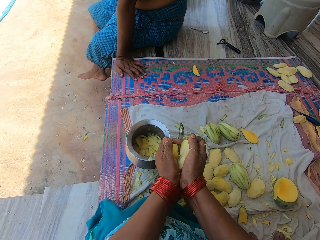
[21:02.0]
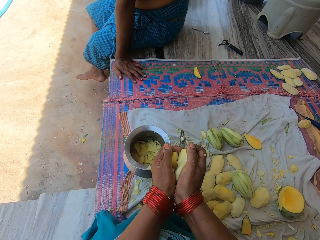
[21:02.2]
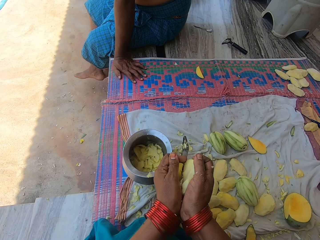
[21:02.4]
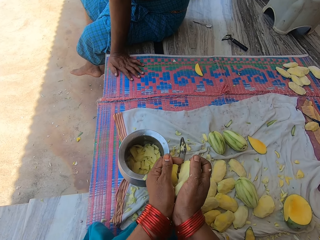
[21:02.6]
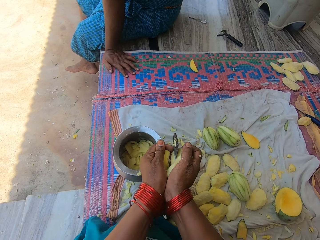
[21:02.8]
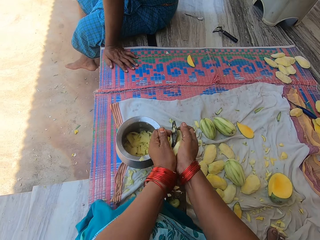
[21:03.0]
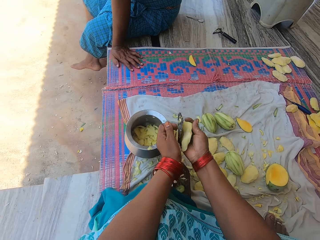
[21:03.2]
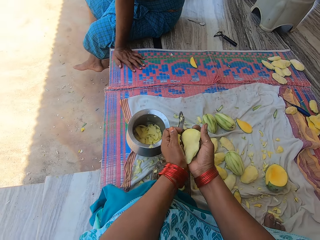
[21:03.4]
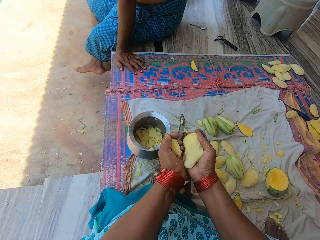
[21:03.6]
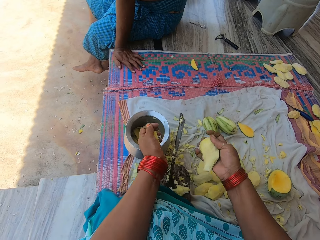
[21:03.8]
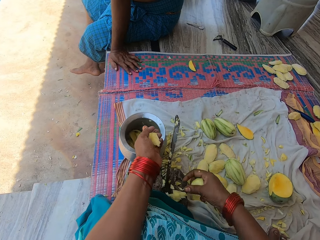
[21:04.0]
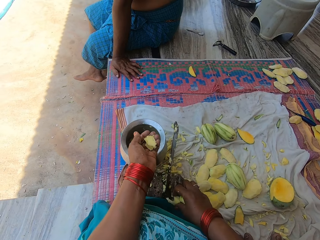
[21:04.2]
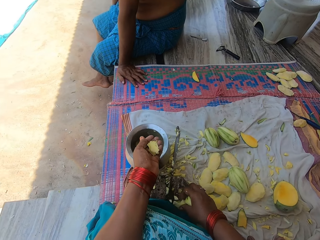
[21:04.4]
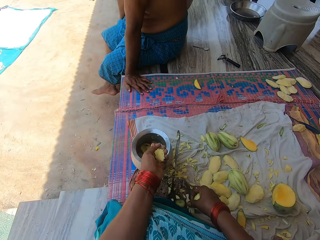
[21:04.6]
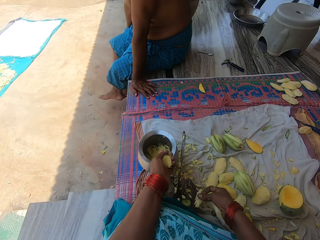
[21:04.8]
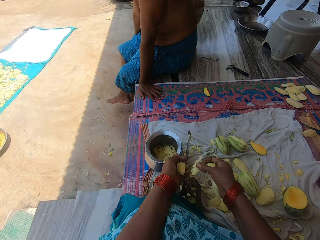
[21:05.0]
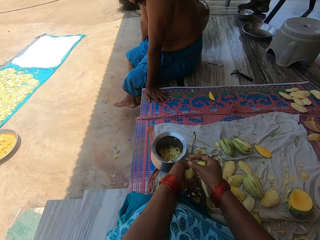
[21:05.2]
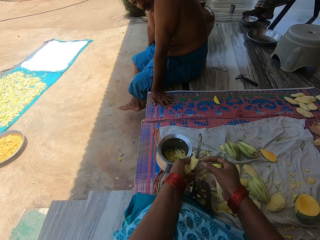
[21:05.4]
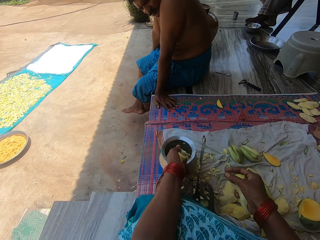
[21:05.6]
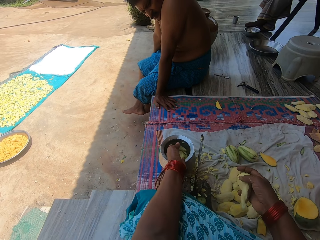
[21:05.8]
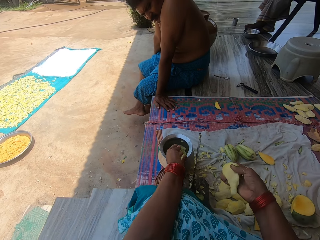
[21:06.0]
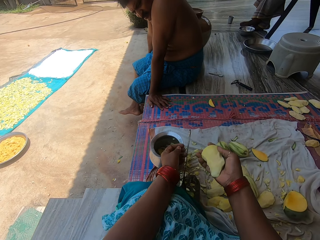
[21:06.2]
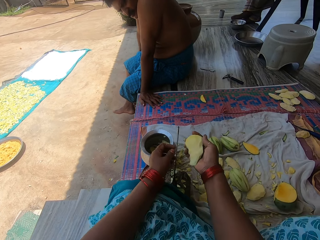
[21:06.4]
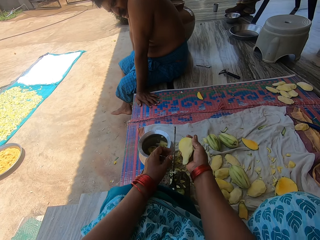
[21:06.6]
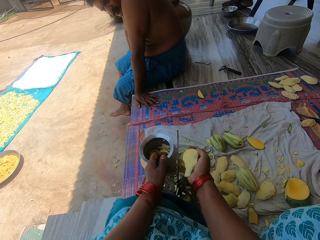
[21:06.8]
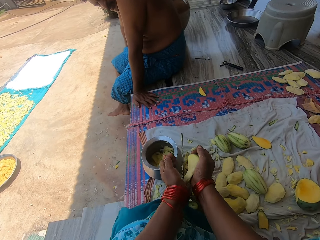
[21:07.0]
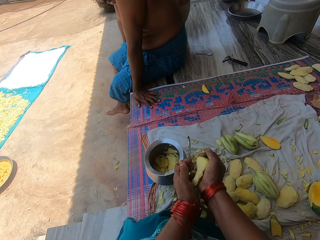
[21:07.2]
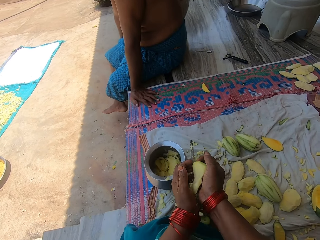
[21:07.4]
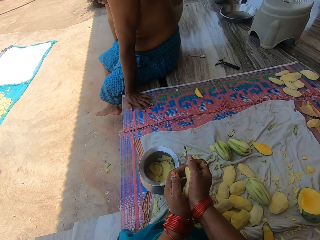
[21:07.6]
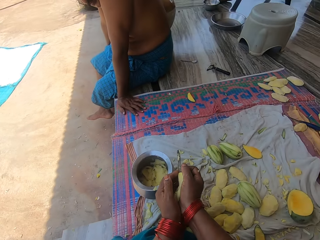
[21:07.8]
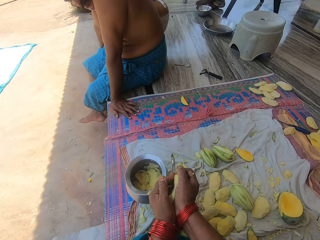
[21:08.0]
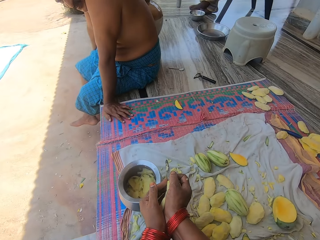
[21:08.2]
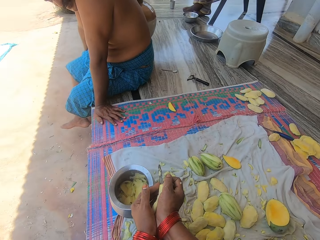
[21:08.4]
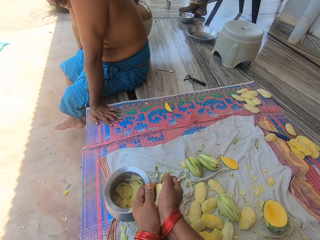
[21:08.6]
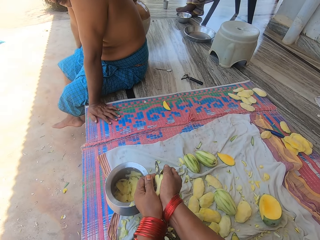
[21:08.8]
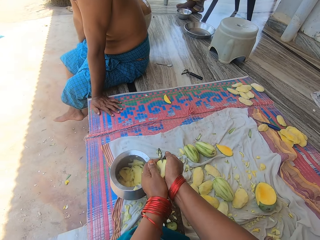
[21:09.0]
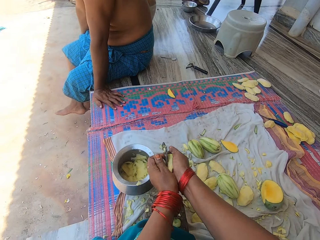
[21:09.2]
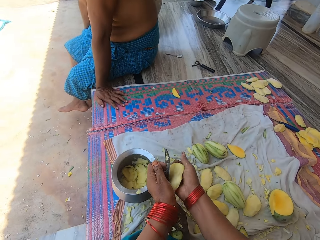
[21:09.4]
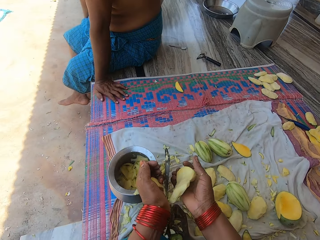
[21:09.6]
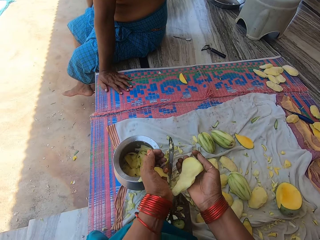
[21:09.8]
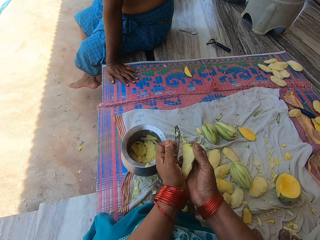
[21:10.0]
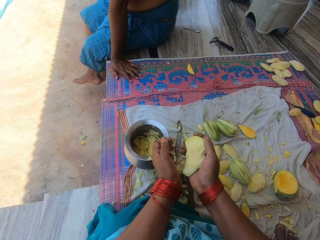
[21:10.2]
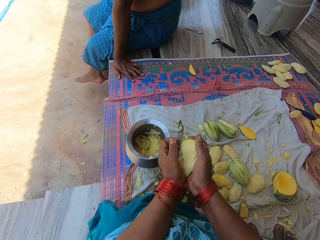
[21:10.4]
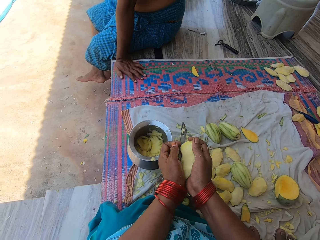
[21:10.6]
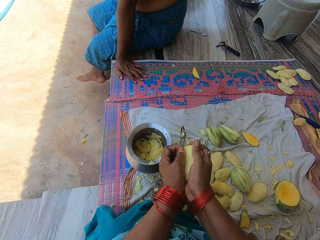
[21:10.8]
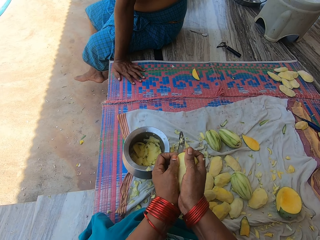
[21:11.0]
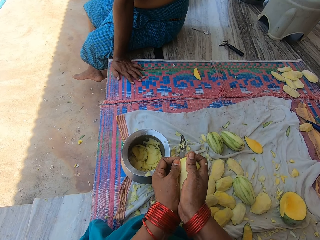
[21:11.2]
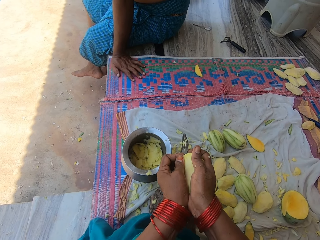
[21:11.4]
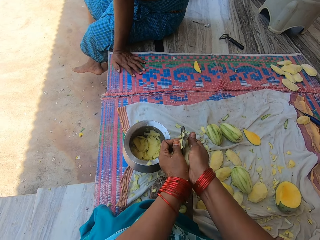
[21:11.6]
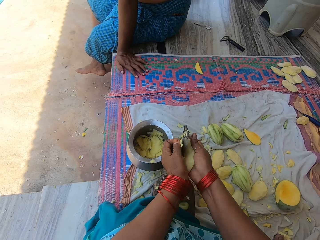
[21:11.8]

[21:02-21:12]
The camera wearer picks up a piece of mango on the knife stand. They put the mango down. They pour the chopped mangoes in the pot. They chop the mango into pieces with the knife on the knife stand.

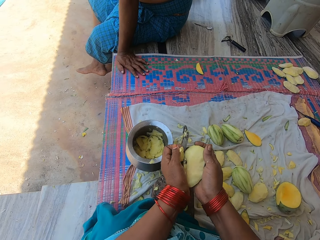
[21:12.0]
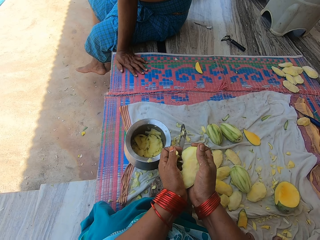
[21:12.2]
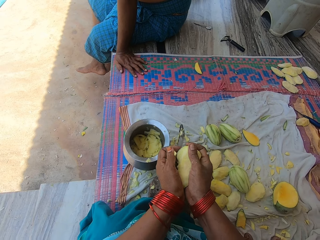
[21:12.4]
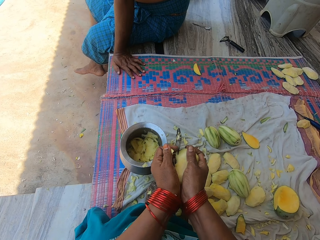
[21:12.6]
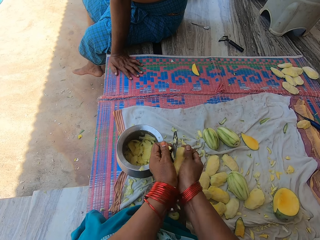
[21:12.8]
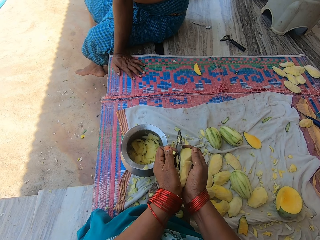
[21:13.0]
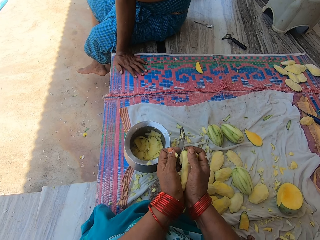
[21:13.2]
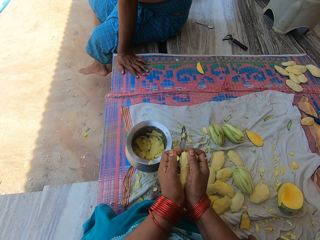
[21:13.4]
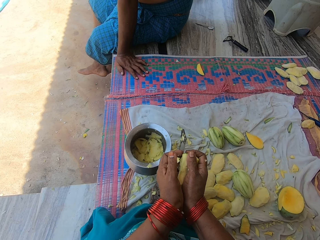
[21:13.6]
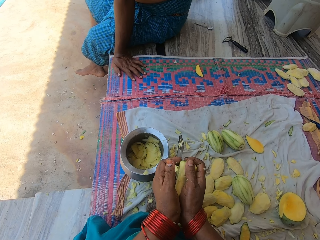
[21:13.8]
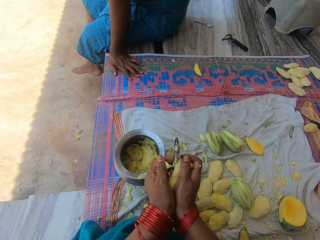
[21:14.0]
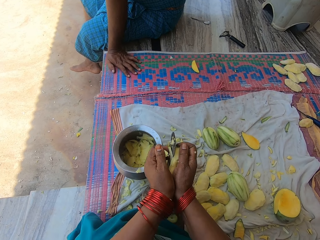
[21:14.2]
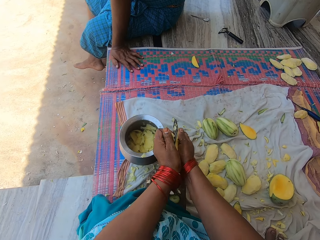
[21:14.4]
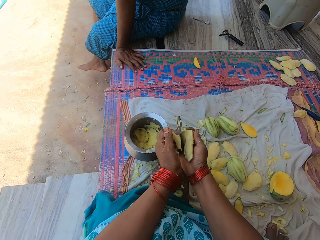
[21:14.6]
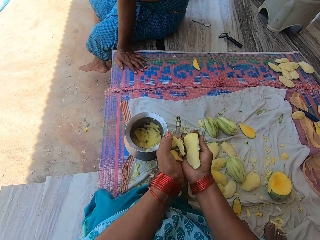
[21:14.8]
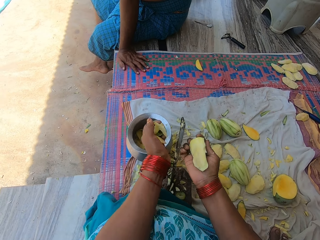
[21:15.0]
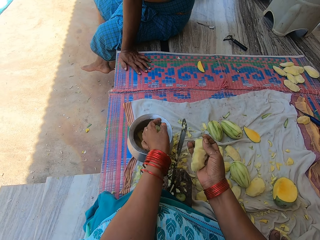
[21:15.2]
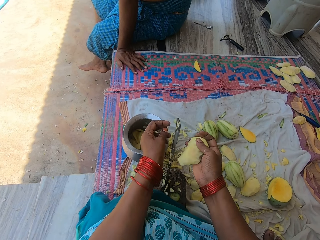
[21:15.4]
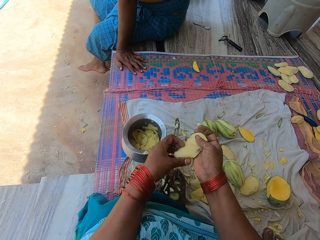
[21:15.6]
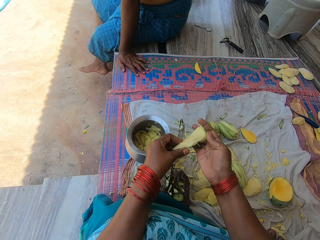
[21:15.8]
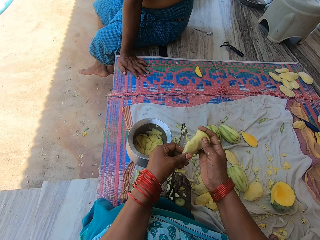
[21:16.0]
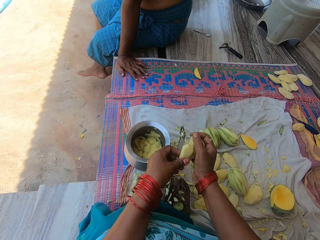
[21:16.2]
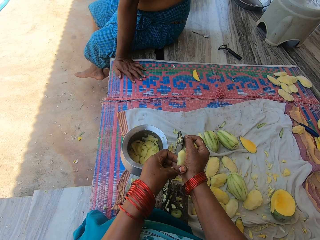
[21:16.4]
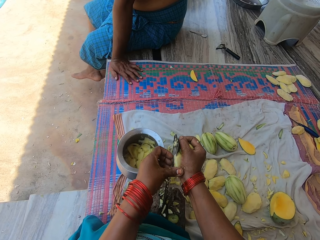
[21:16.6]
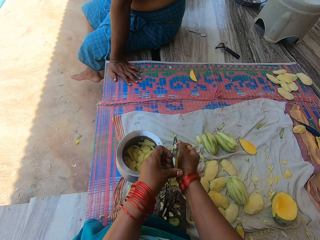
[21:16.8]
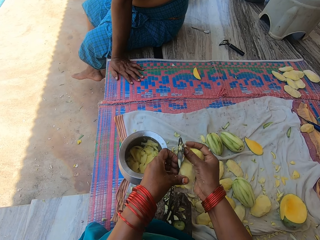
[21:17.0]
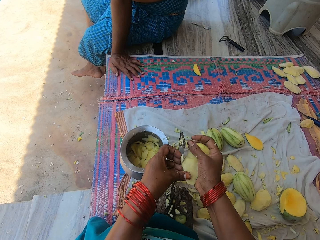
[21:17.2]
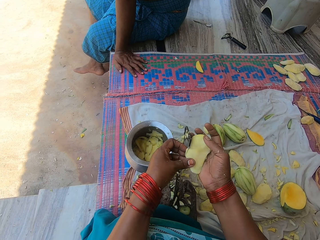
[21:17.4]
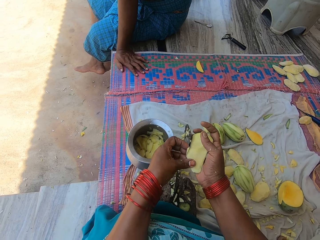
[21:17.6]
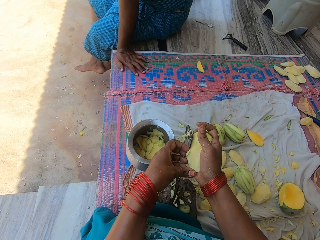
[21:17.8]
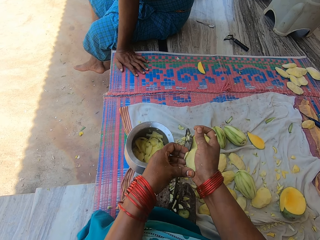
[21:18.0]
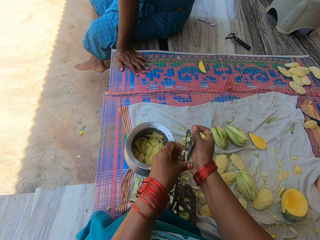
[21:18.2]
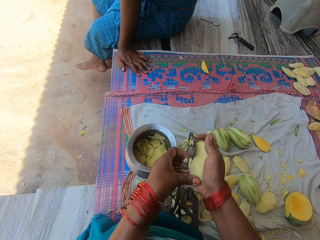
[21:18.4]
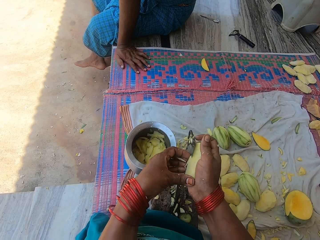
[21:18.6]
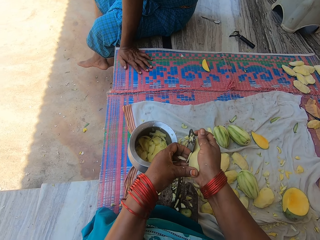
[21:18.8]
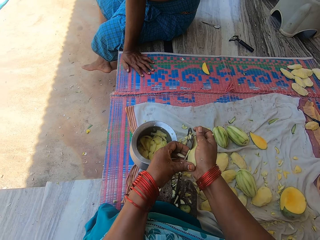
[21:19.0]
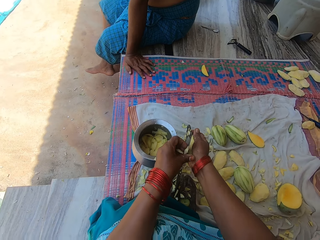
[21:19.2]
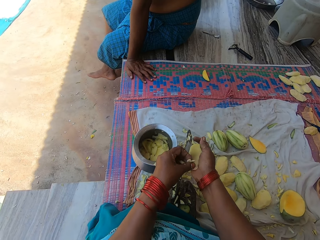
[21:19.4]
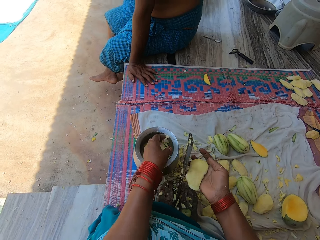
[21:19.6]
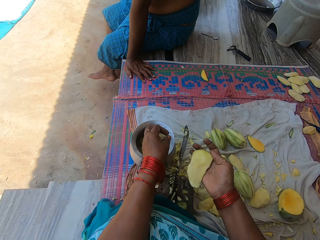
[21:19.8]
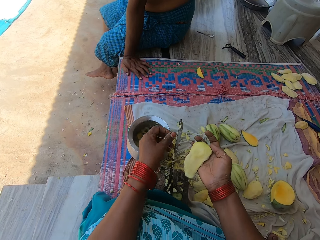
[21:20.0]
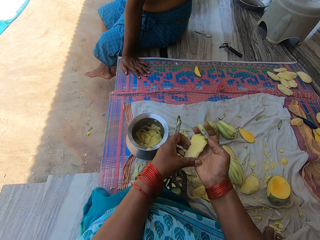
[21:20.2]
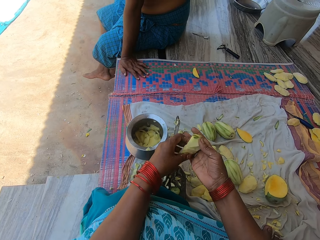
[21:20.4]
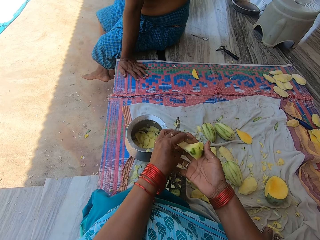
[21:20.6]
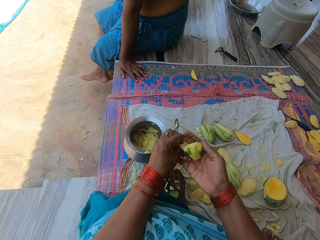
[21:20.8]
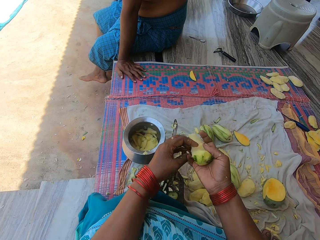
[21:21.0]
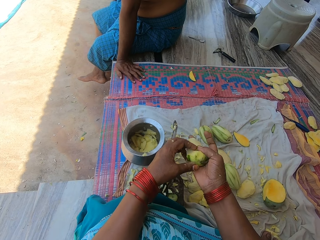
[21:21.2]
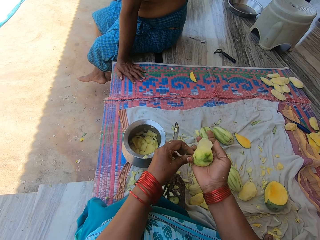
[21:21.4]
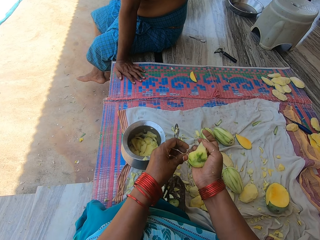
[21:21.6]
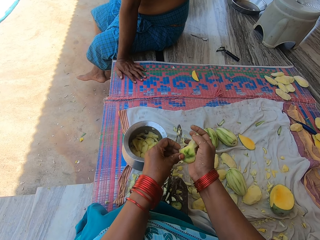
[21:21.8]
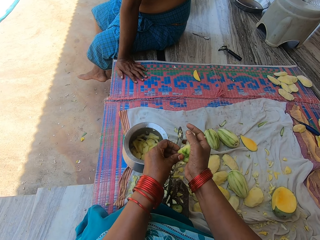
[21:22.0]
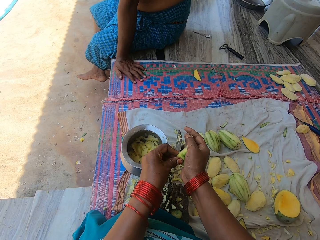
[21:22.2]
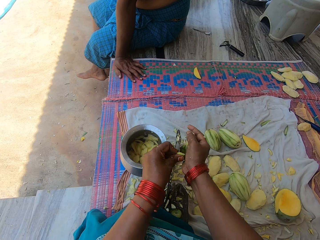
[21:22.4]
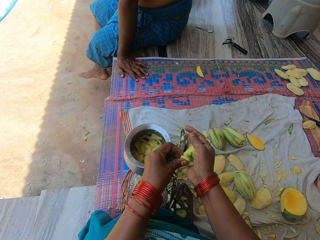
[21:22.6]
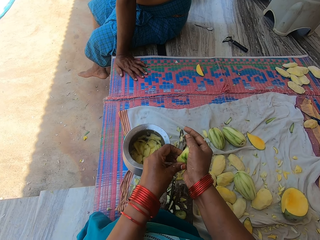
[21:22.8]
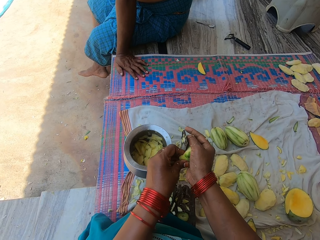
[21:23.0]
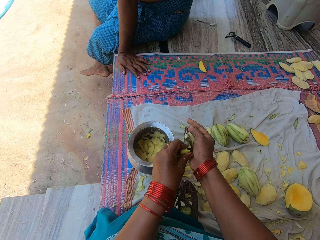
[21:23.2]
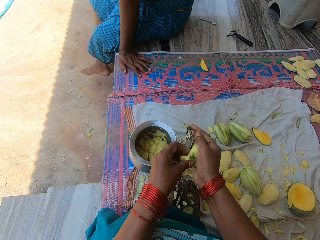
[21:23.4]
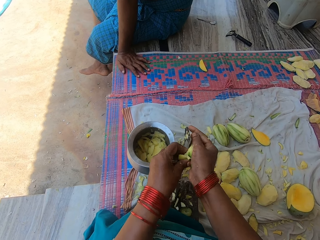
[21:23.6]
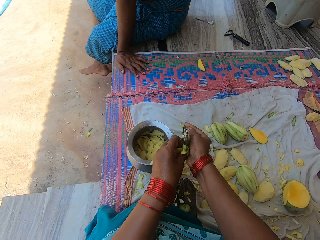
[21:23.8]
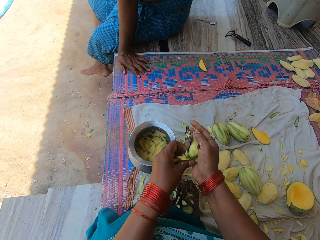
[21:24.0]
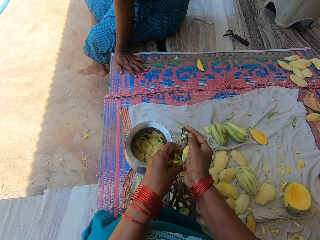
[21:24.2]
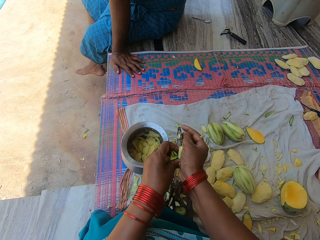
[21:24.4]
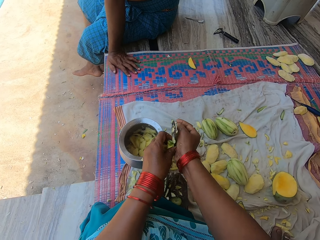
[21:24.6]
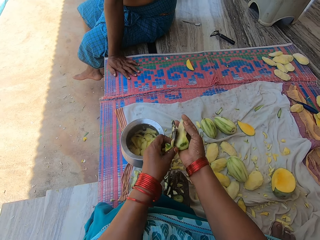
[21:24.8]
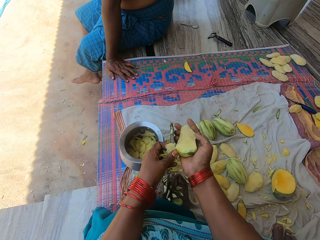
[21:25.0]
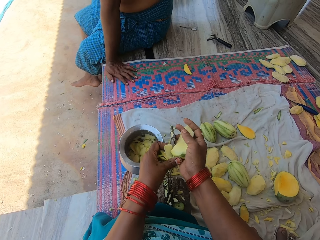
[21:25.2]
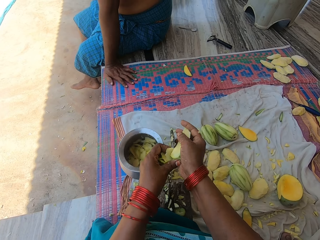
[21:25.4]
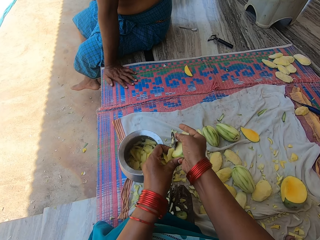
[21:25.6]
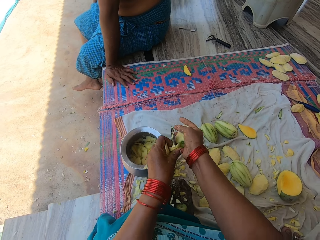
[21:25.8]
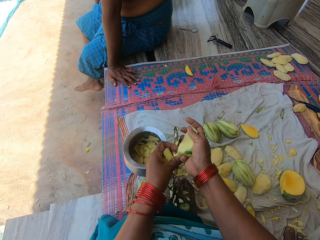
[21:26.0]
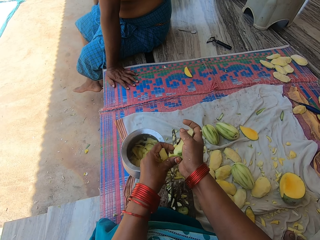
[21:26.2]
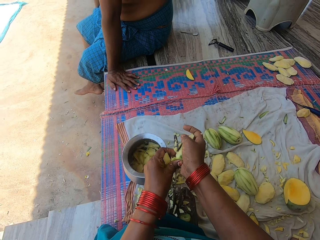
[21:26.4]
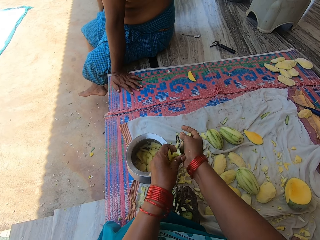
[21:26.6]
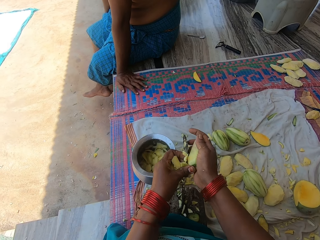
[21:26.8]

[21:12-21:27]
The camera wearer pours the chopped mangoes in the pot. They chop the mango into pieces with the knife on the knife stand. They pour the chopped mangoes in the pot. They chop the mango into pieces with the knife on the knife stand.
